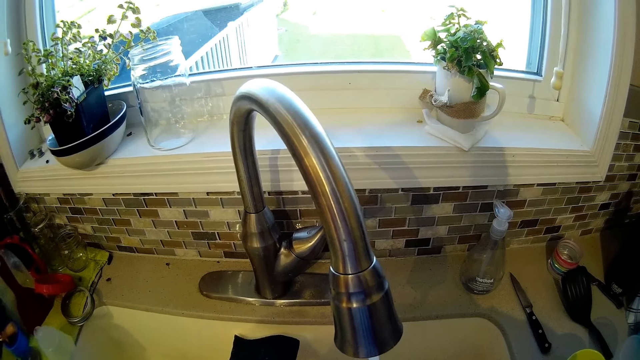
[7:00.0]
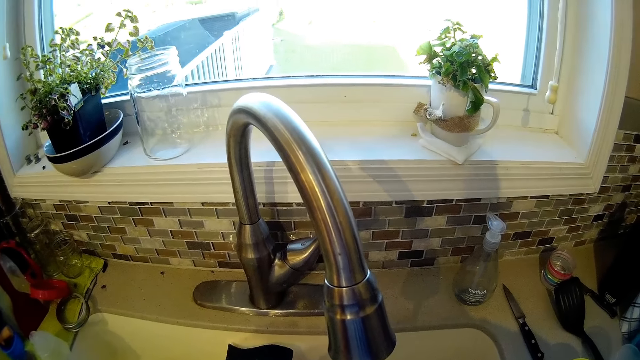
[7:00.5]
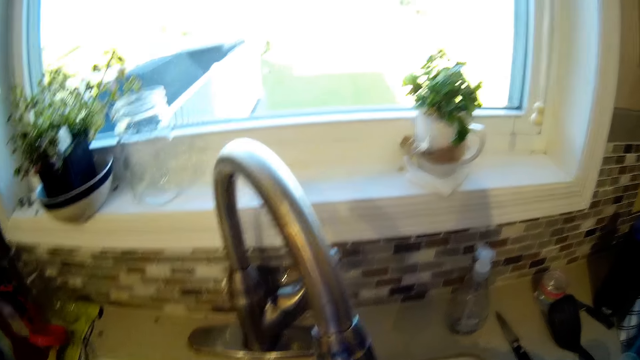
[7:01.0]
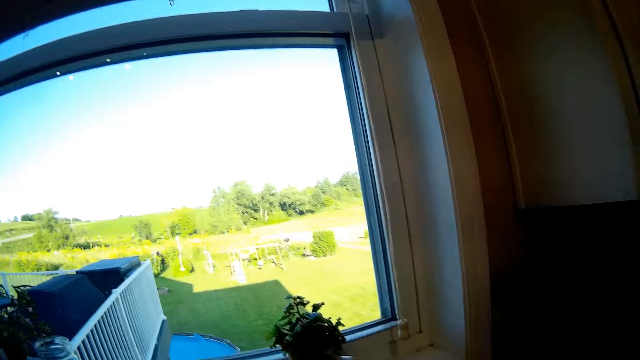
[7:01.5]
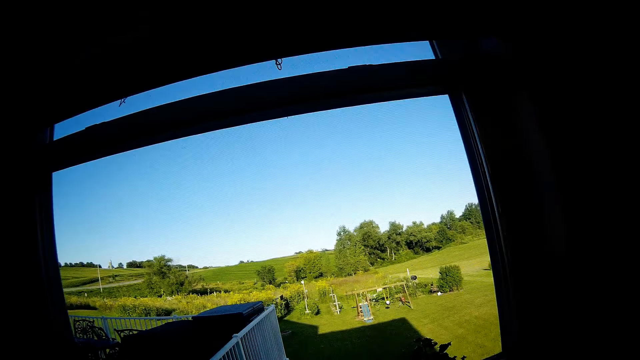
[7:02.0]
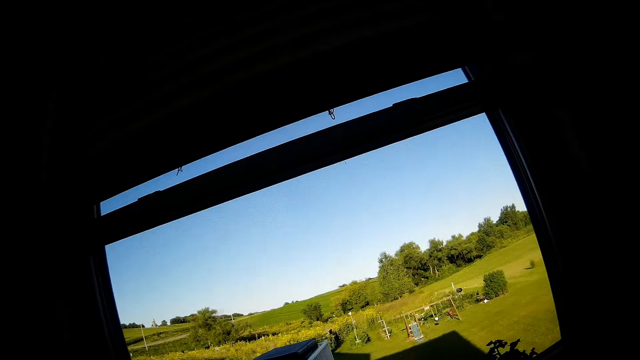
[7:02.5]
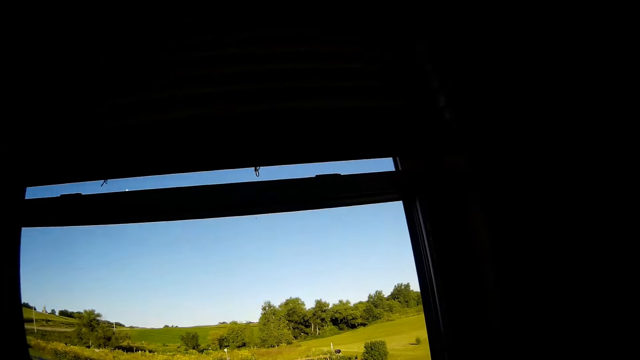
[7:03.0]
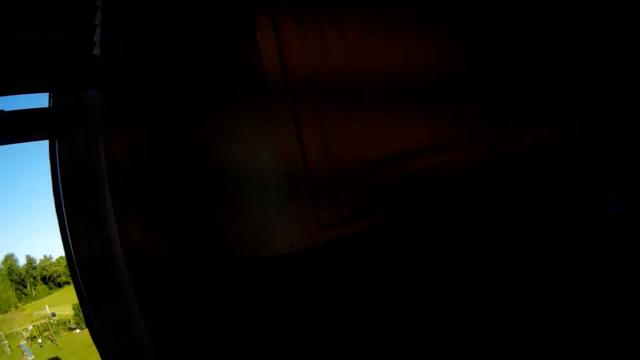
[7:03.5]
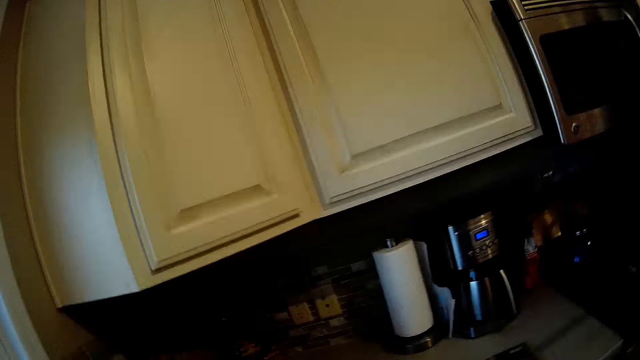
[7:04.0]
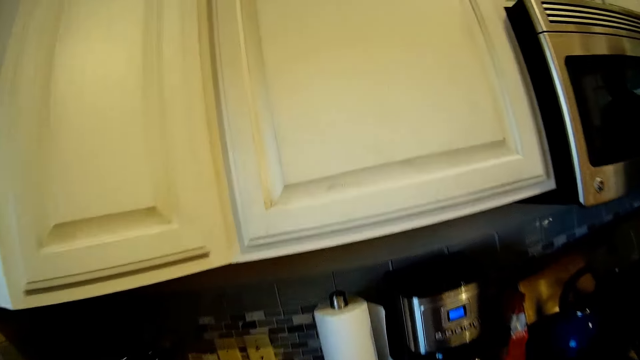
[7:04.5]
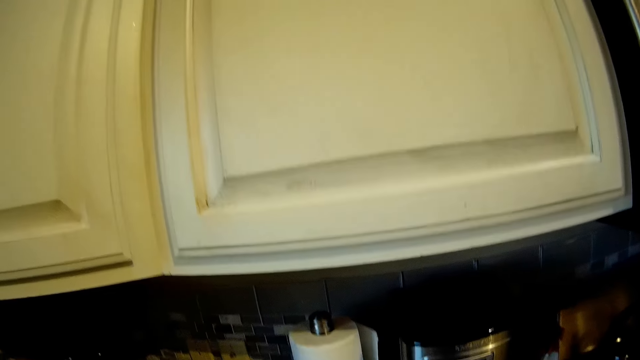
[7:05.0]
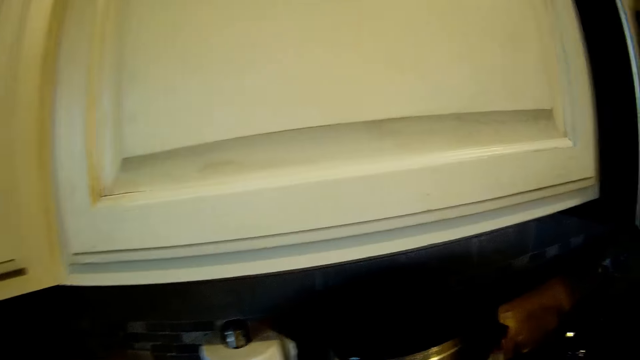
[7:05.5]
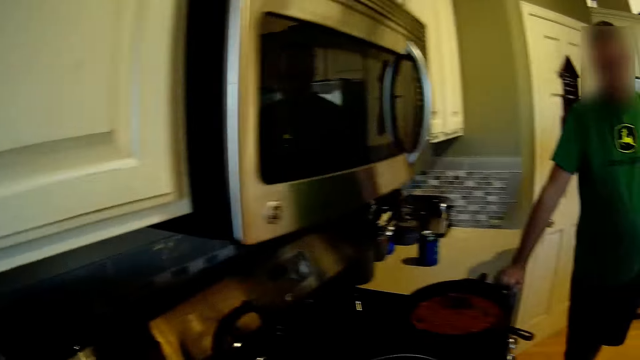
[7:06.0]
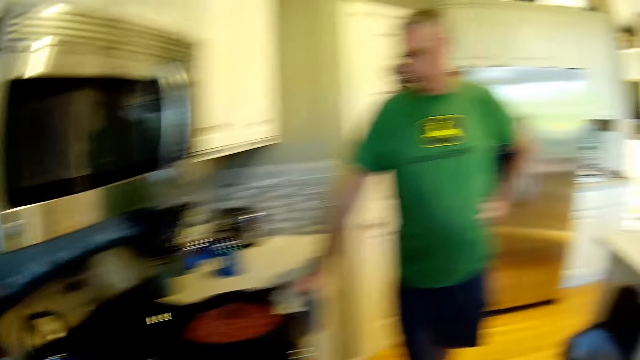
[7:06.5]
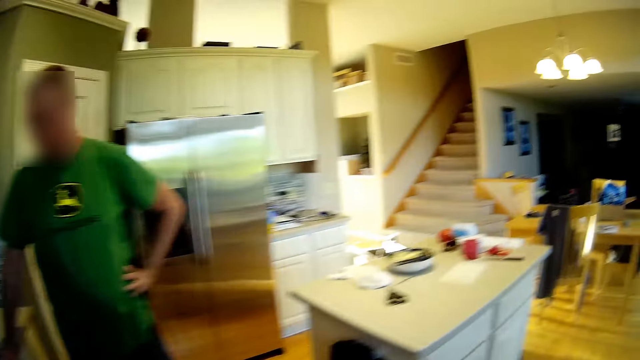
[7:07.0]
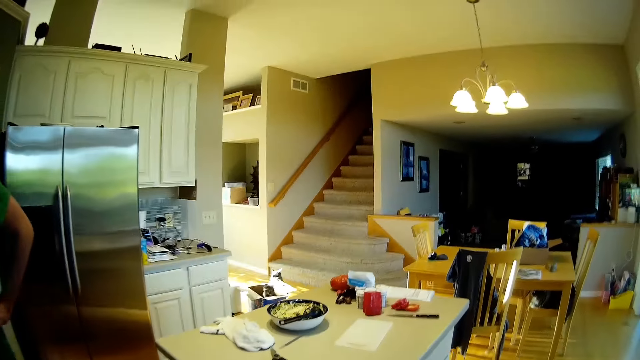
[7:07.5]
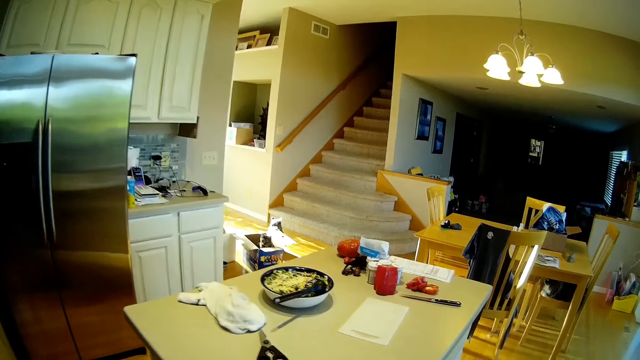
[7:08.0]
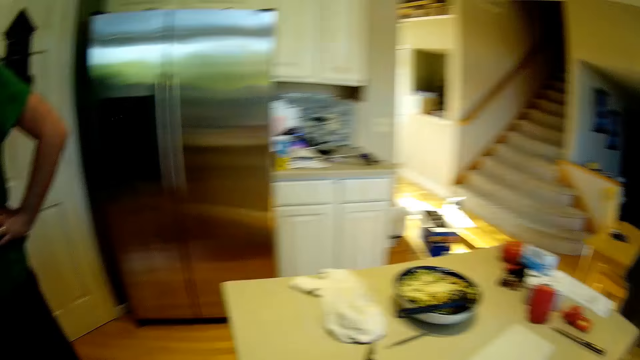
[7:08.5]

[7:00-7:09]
The camera wearer sways the hot peppers in the sink. They pick up a paper towel. They tear tissue on the tissue roll. They walk in the kitchen.

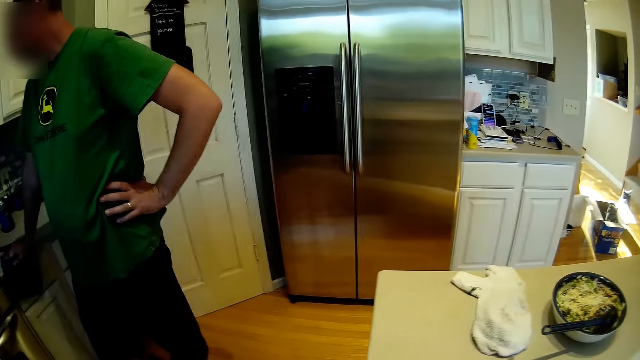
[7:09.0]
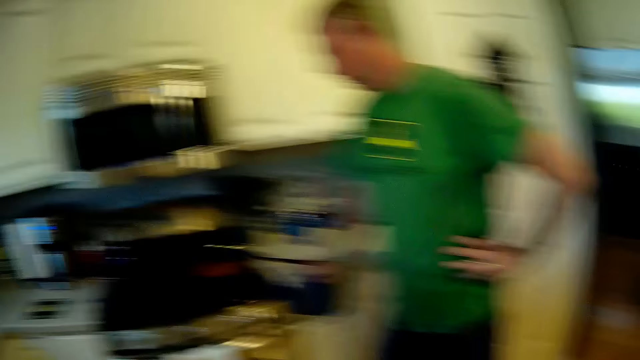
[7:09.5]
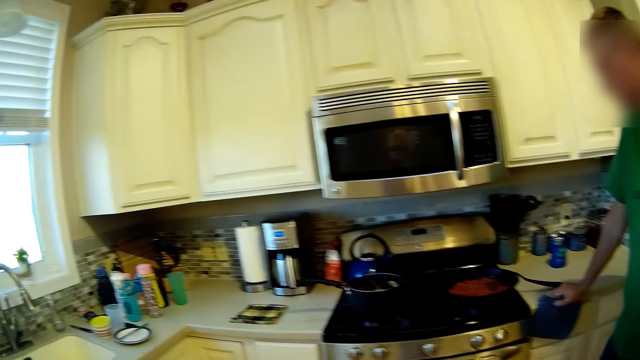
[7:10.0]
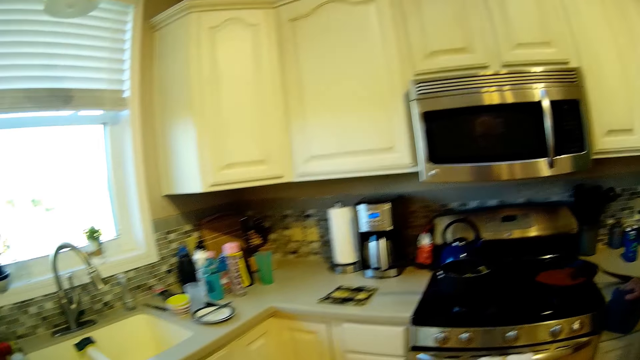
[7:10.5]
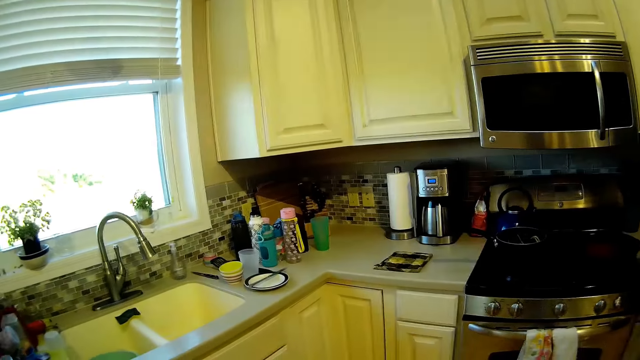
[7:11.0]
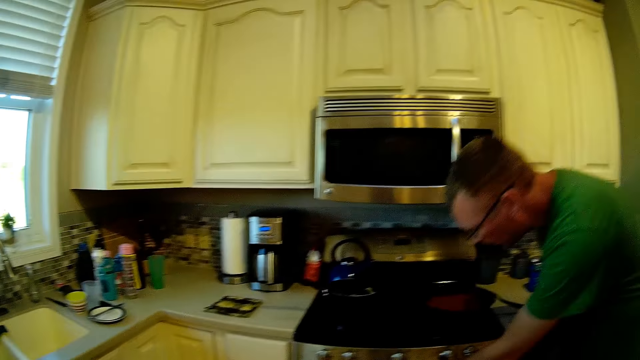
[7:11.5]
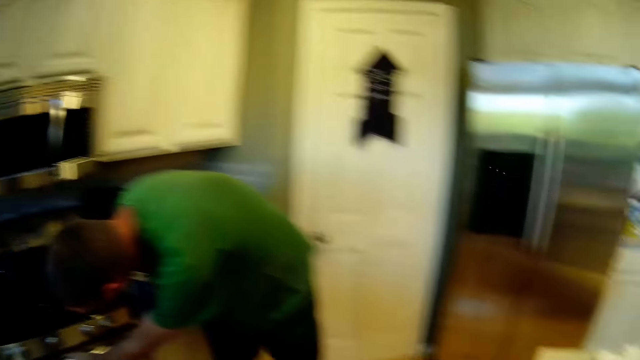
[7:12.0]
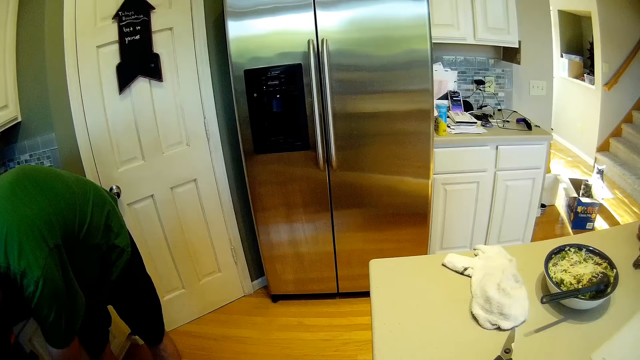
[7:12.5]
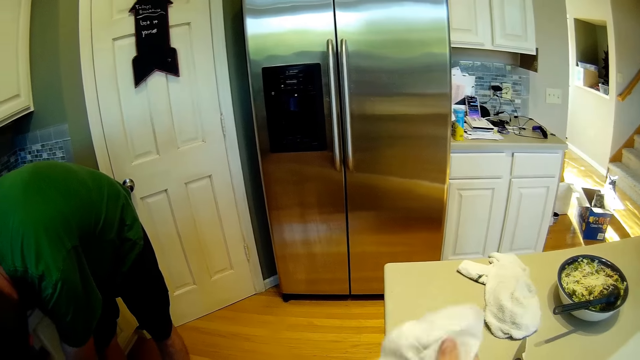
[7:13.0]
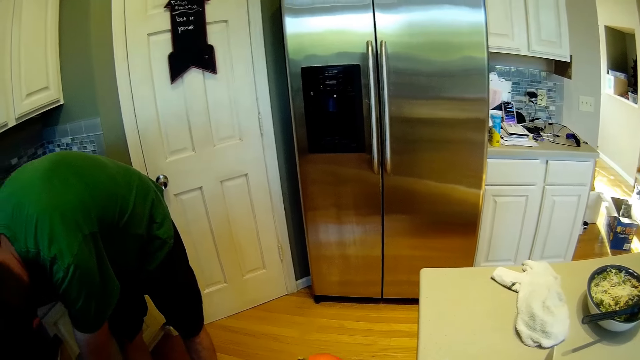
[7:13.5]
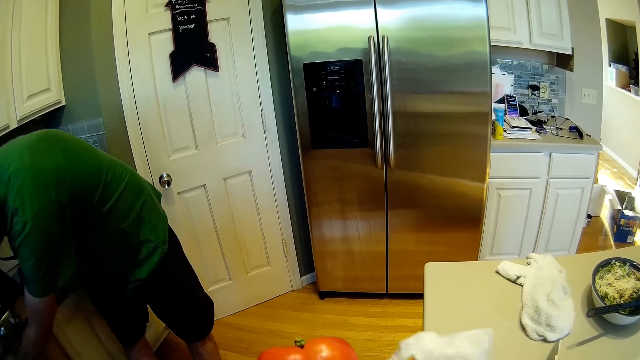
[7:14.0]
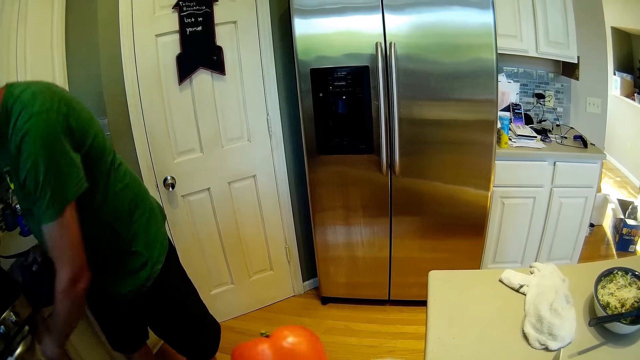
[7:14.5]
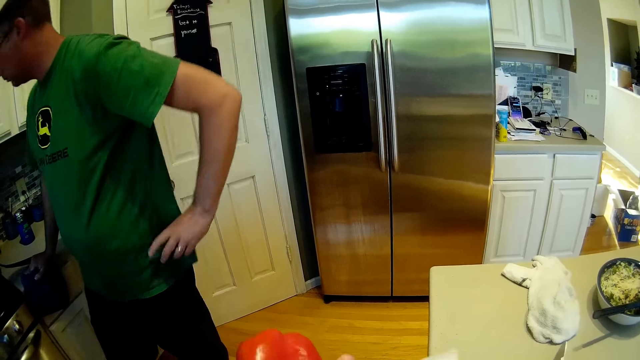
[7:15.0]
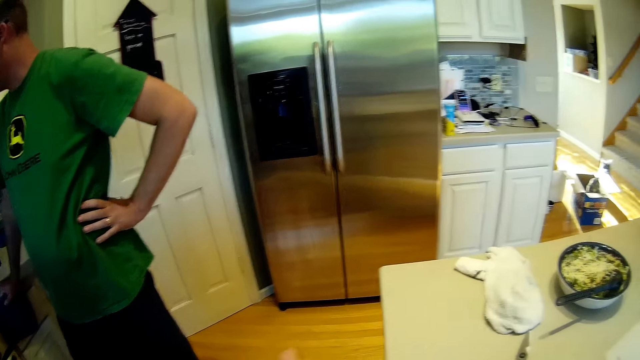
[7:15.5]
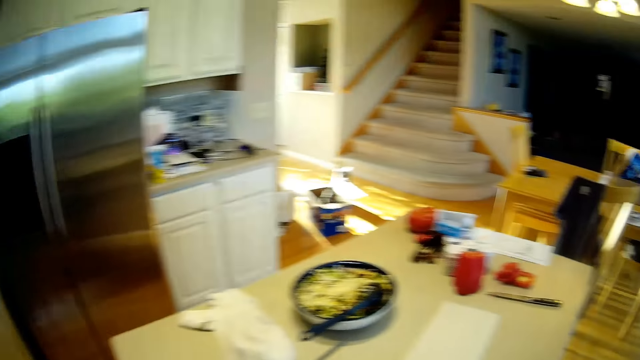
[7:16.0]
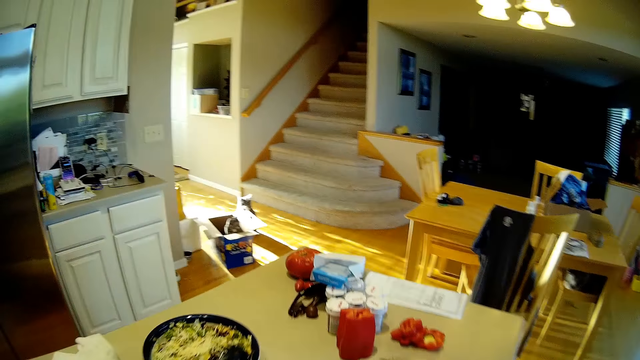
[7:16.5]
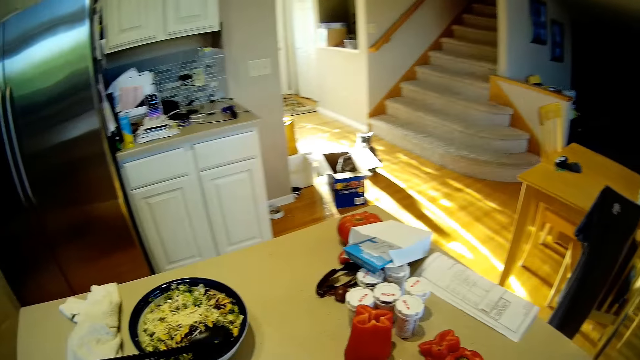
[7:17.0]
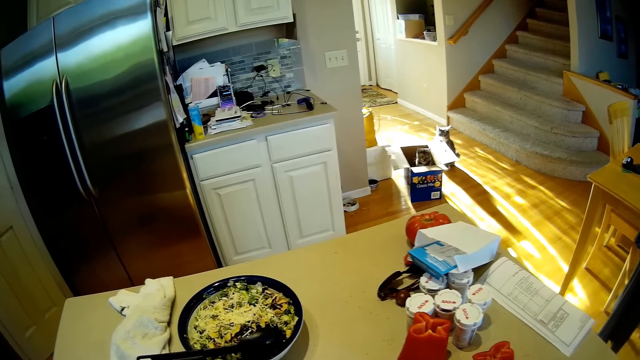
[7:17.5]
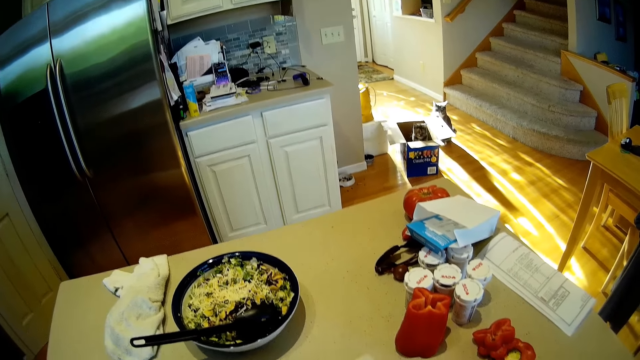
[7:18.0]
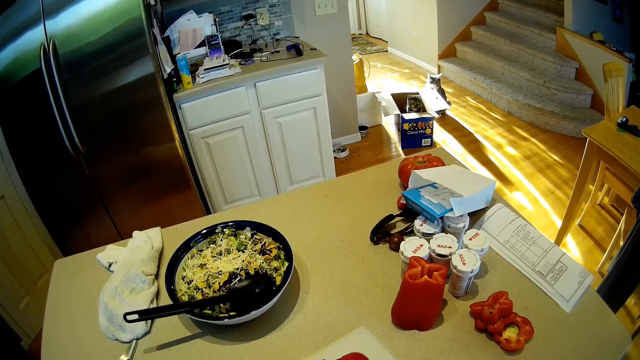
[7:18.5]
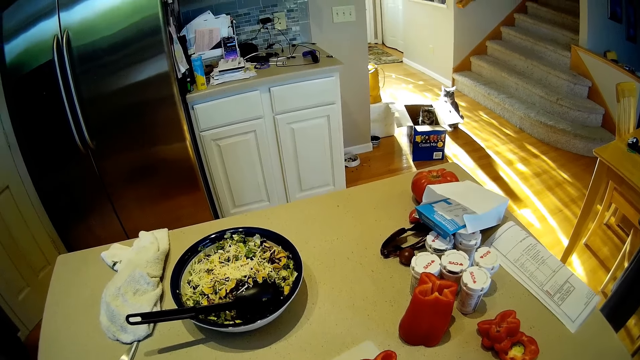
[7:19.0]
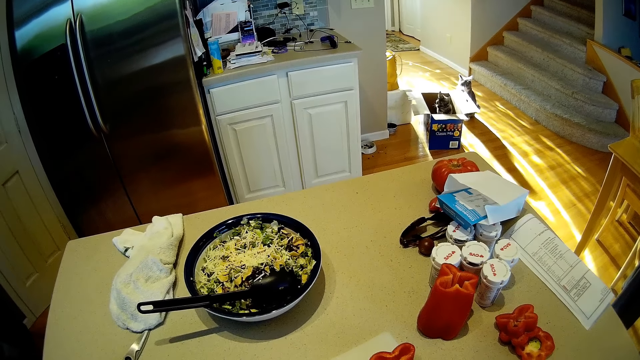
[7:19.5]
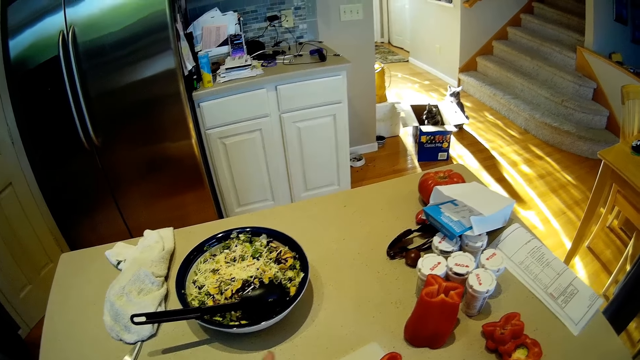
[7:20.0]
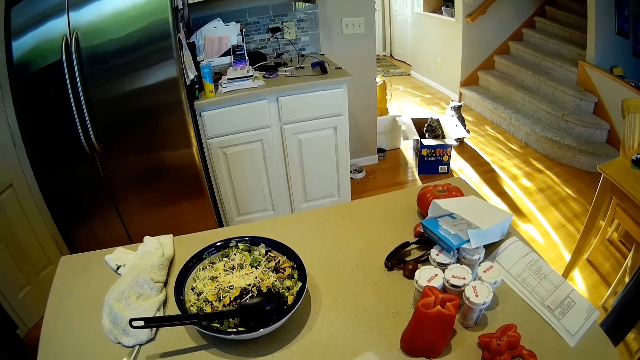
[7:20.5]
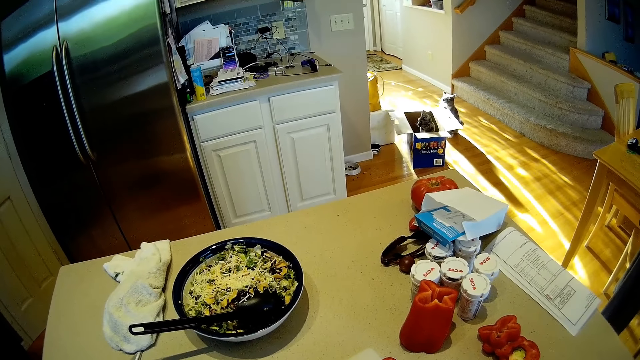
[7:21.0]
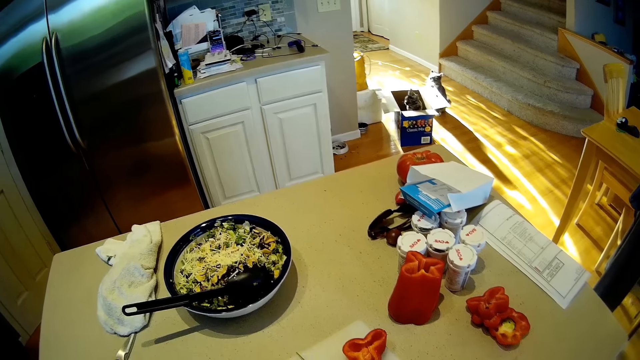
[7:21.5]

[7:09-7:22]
The camera wearer looks around. A man closes a cabinet door. The man looks in the cabinet. The camera wearer wipes hands with a towel. They wipe the hot peppers using a tissue. The man puts hands on the waist and rises up. The camera wearer stands by the table. They cut the hot peppers on a chopping board.
